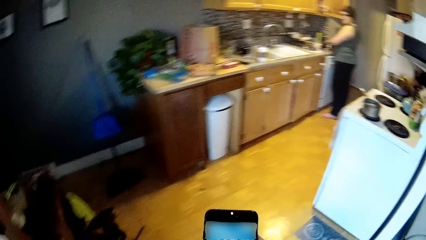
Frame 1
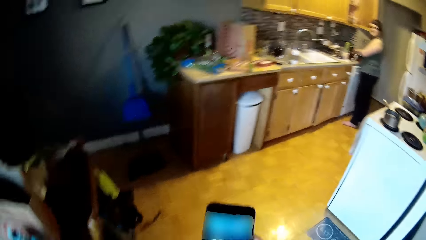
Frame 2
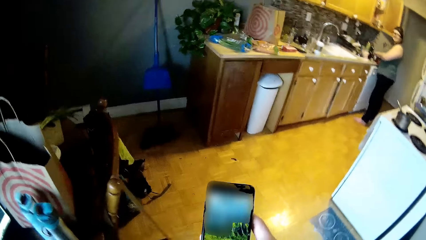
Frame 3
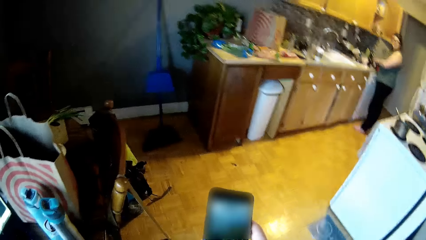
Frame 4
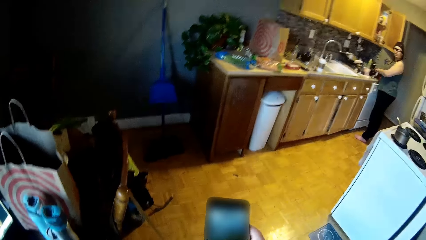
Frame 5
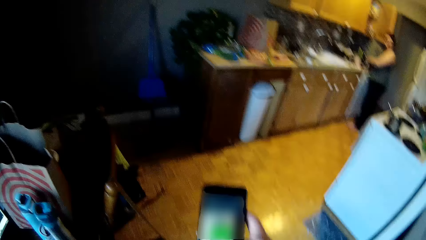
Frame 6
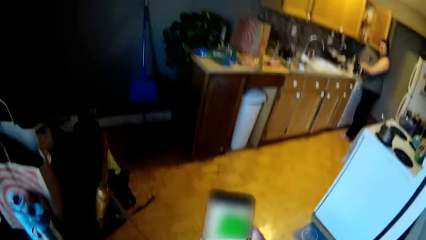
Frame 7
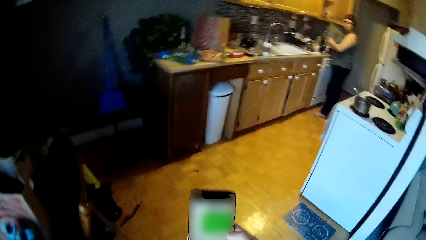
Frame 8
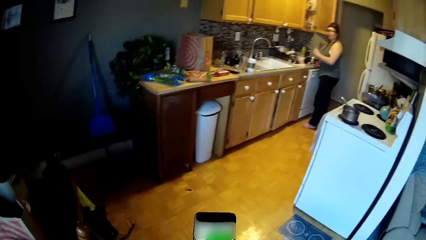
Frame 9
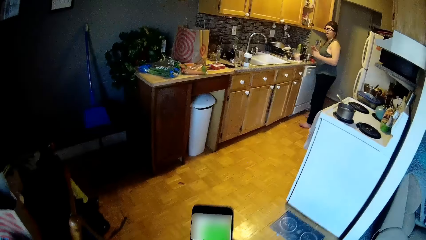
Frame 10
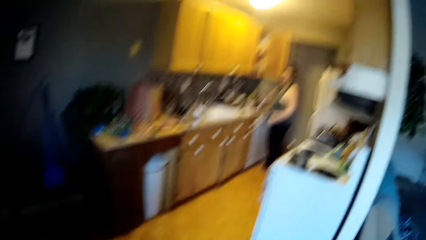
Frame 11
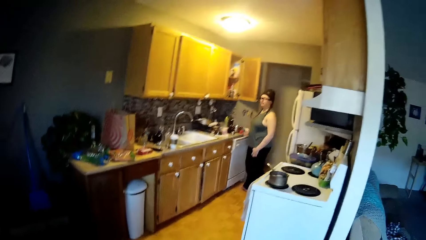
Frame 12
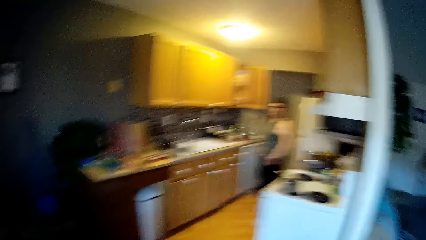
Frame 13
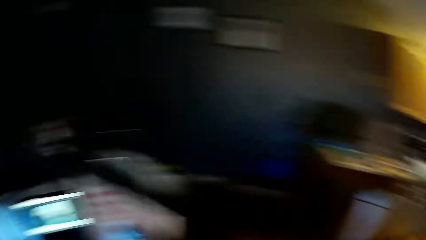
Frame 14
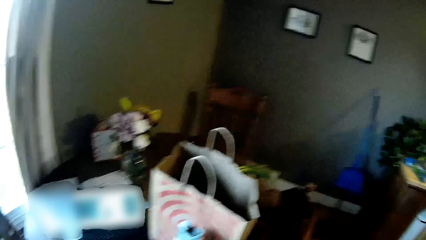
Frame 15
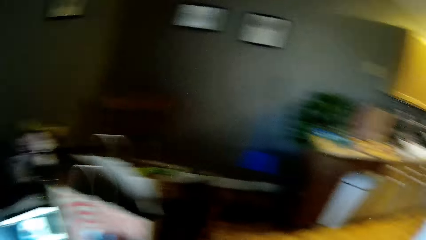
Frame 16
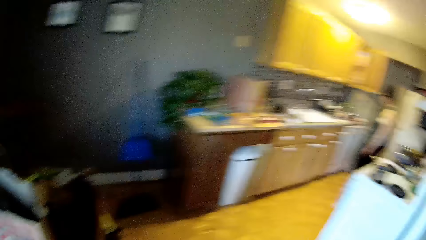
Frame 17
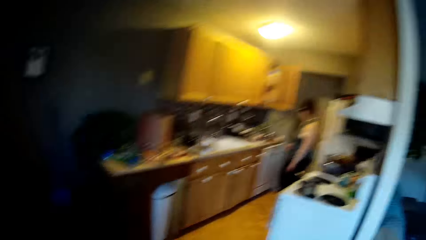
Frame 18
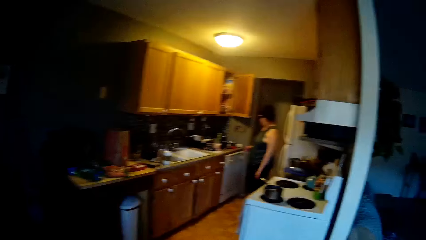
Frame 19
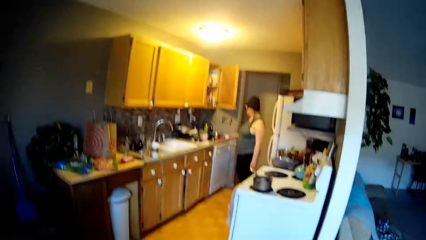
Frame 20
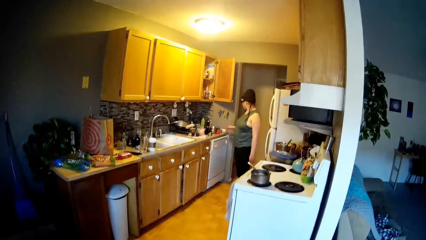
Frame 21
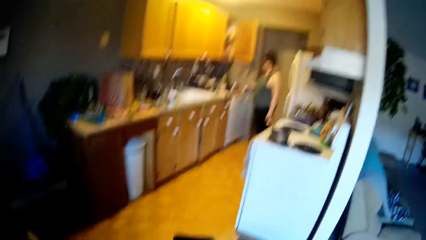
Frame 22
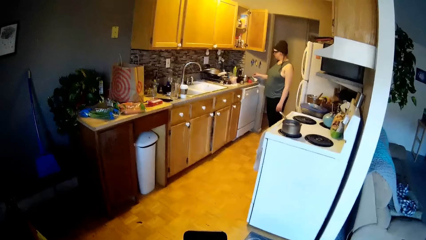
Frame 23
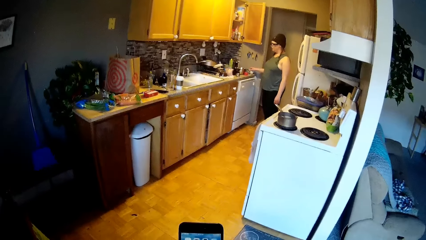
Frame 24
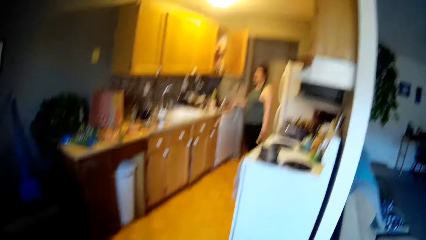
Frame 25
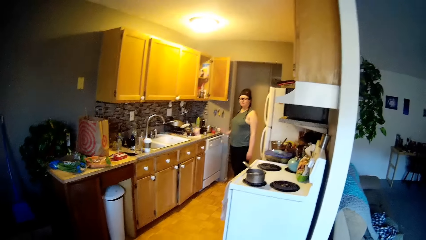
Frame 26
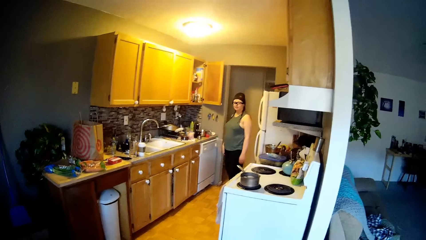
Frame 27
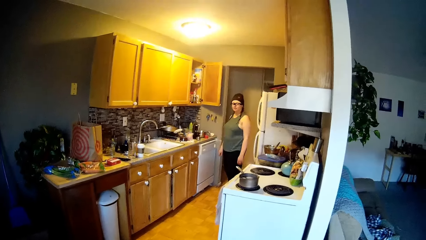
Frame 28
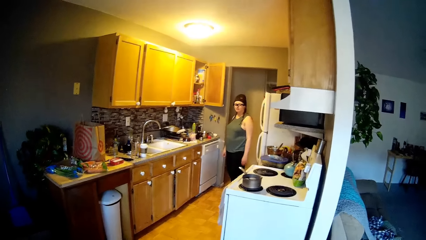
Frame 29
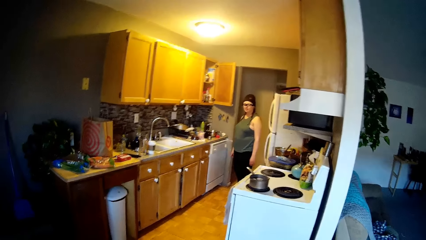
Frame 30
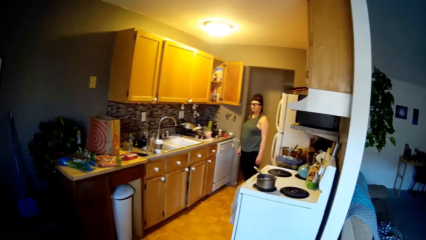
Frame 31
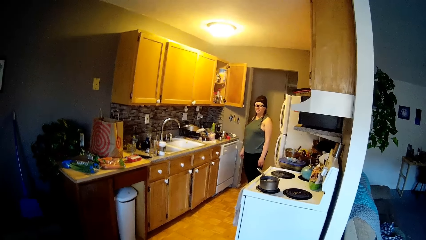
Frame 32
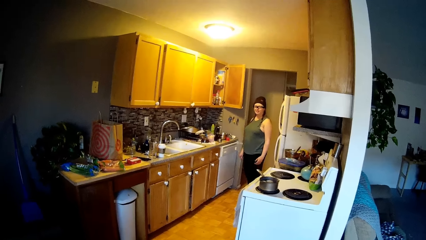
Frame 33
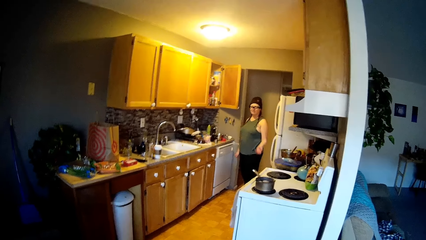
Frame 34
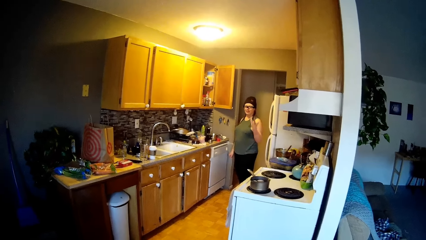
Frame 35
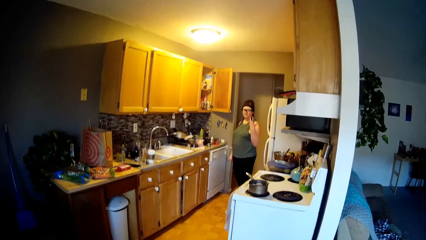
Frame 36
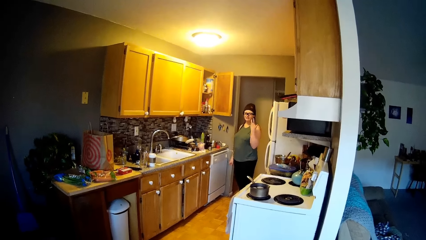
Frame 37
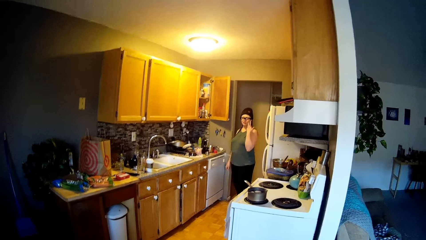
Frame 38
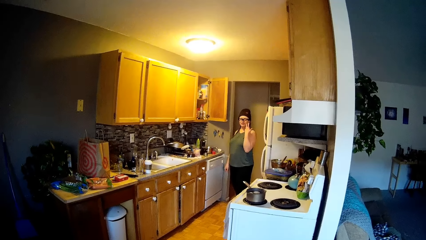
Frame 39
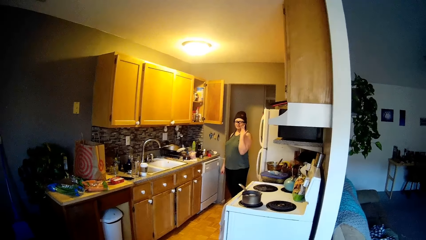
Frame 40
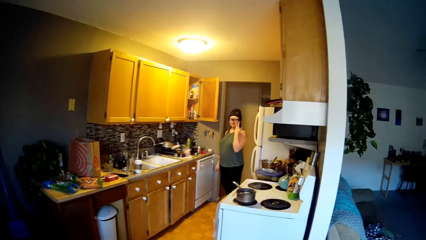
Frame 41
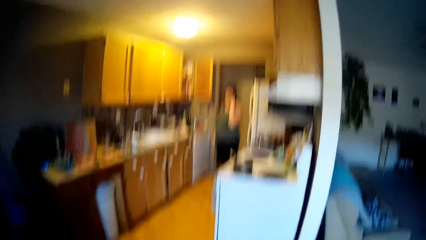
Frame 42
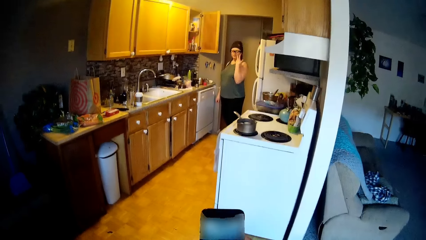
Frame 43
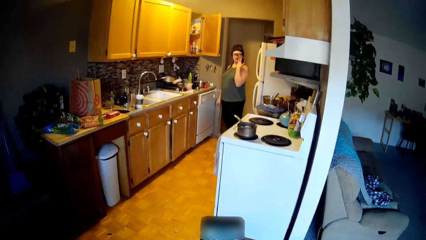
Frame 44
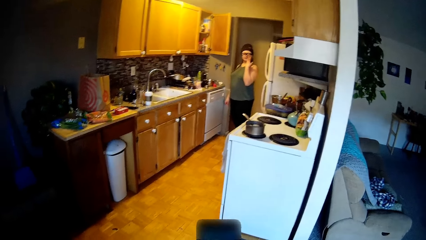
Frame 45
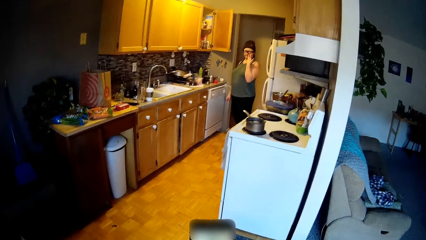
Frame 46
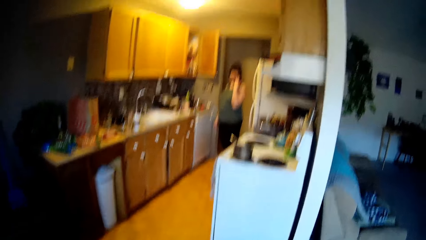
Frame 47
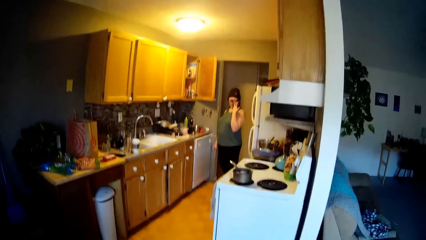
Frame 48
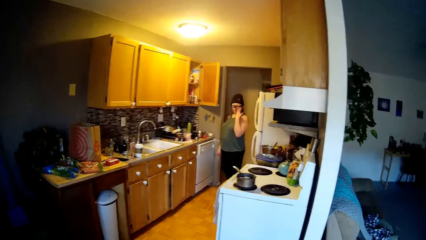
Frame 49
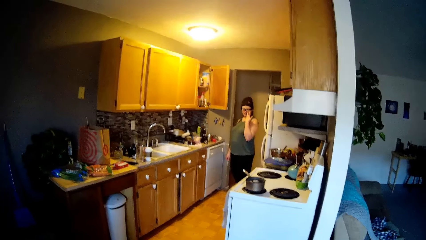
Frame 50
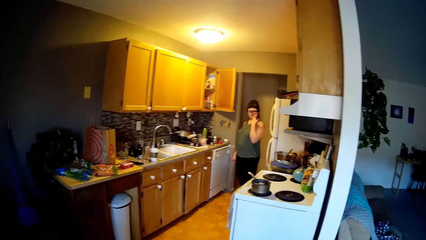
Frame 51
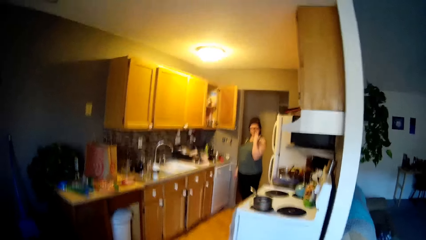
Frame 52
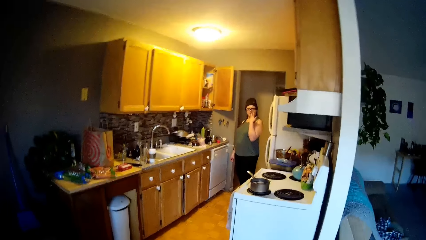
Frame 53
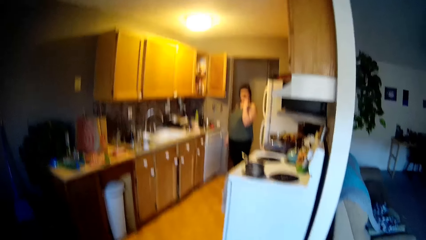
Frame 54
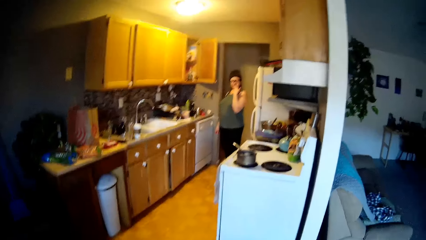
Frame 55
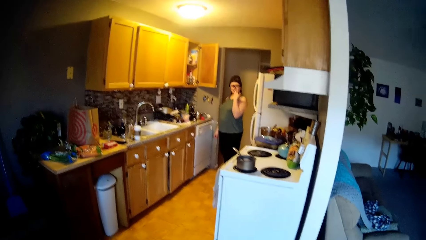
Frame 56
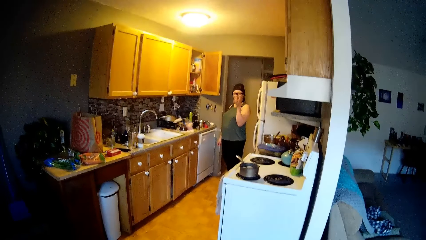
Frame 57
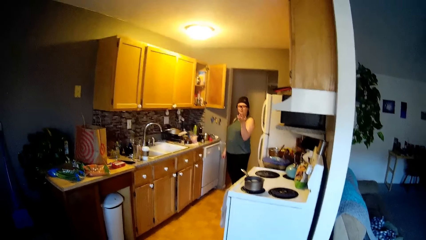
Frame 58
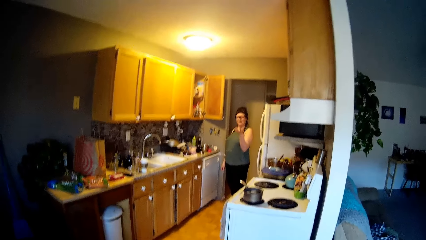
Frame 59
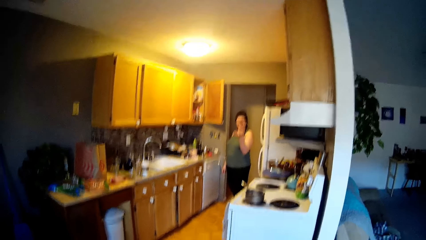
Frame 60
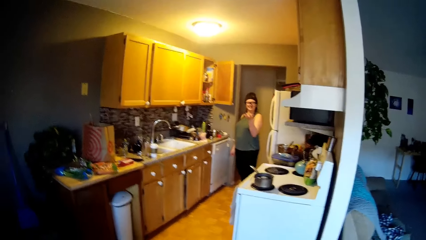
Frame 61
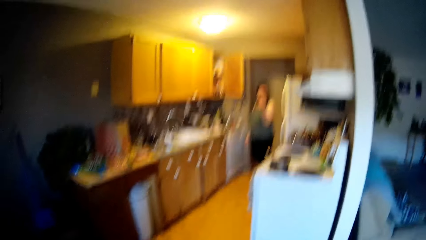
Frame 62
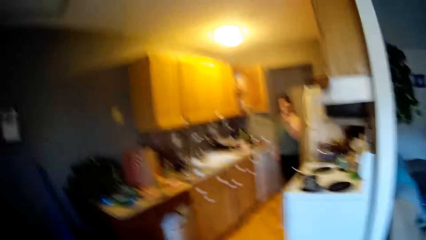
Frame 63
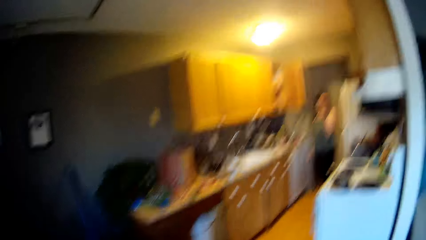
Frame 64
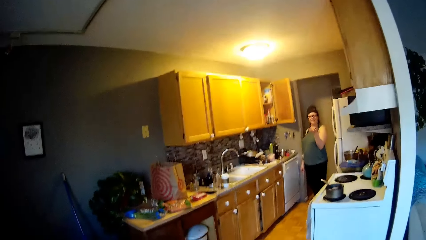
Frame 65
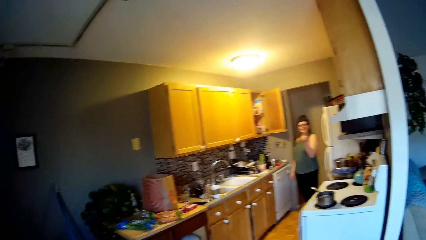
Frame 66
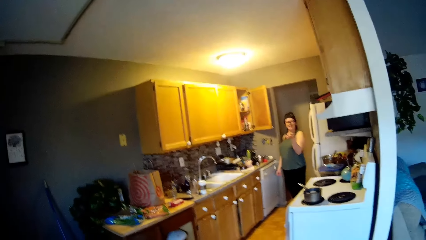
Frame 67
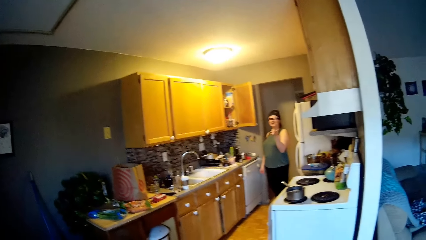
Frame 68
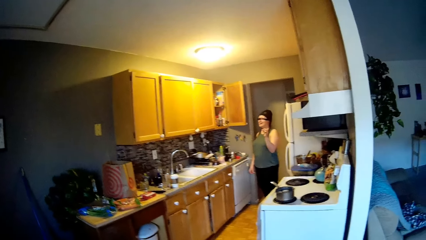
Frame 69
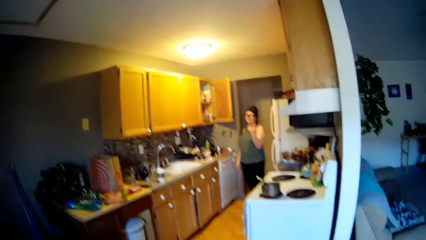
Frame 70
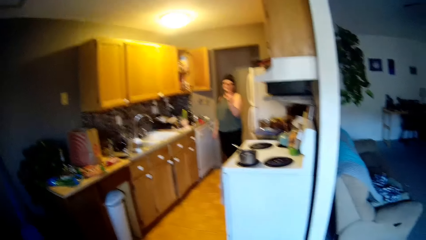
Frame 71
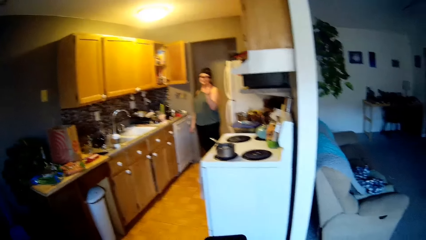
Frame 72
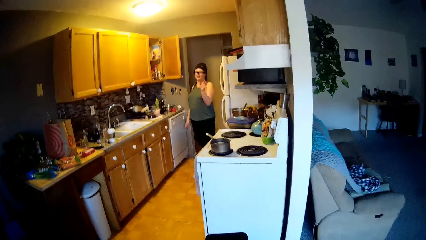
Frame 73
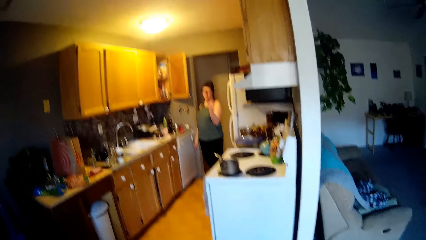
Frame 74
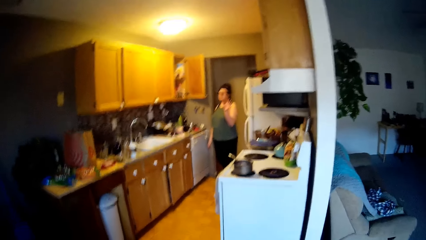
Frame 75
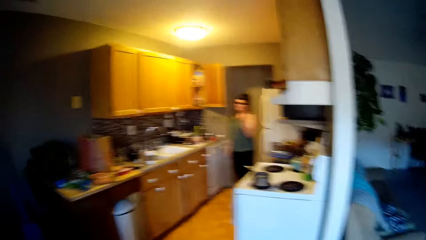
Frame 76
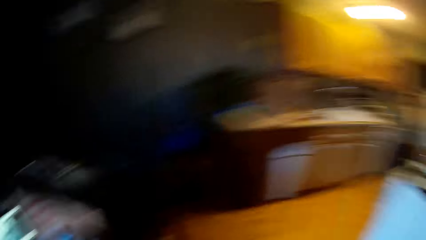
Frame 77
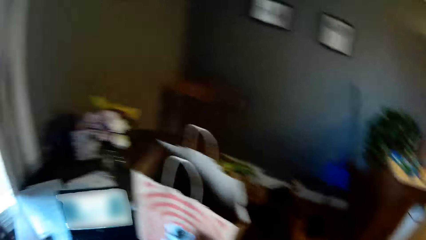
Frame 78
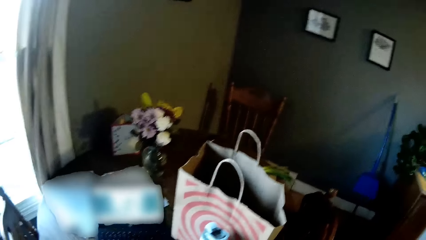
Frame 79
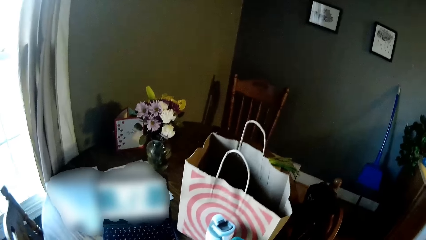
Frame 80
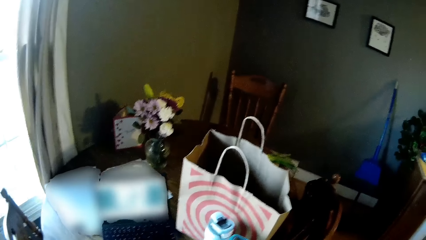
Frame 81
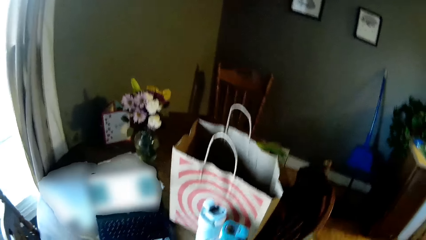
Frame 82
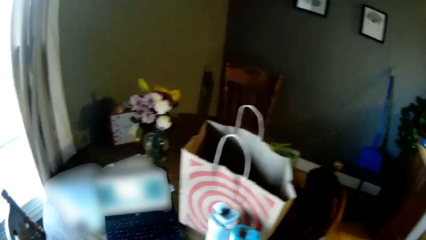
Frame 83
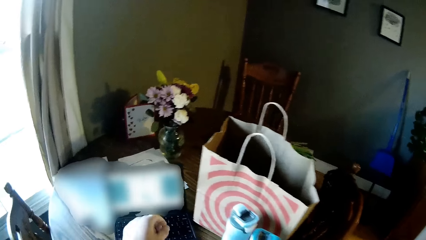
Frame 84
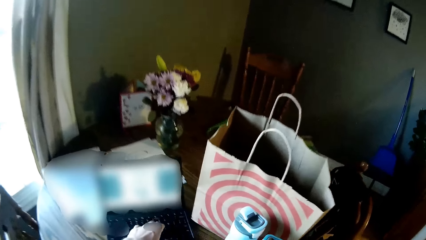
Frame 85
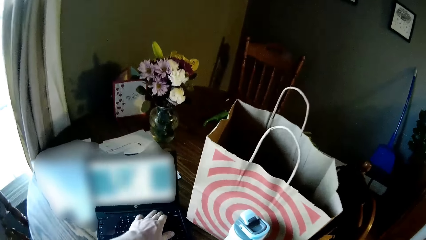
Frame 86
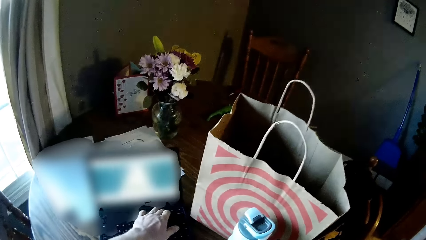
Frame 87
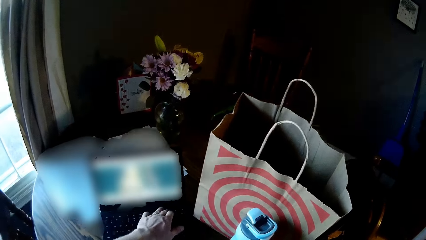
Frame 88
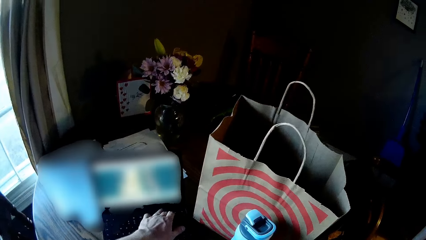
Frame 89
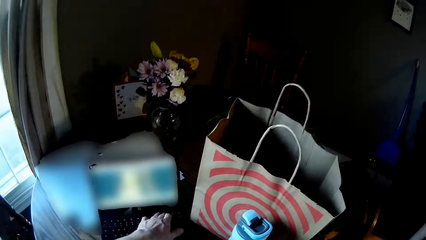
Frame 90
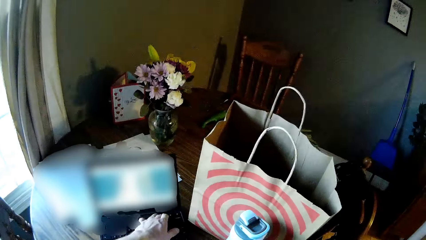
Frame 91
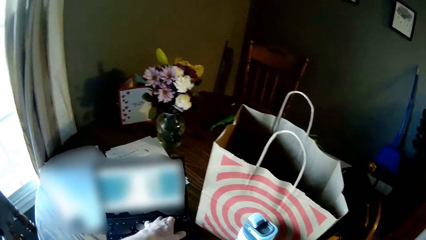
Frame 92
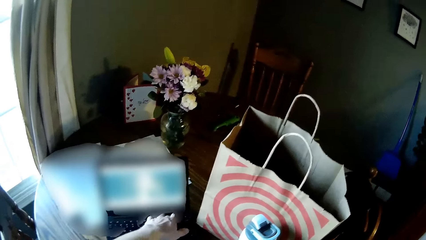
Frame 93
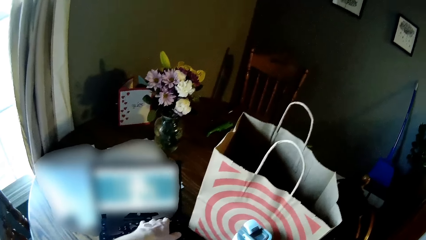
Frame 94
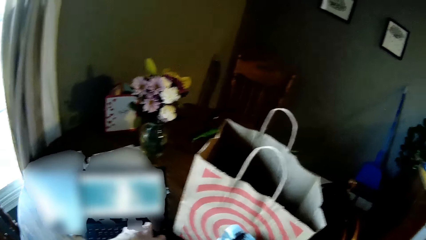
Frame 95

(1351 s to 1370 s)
A woman fixes something. The camera wearer operates the phone with his hands. He converses with the woman. The woman touches the plate on the kitchen countertop with her right hand. The woman adjusts her glasses with her left hand. The camera wearer operates a laptop on a table in a dining room with his left hand.
